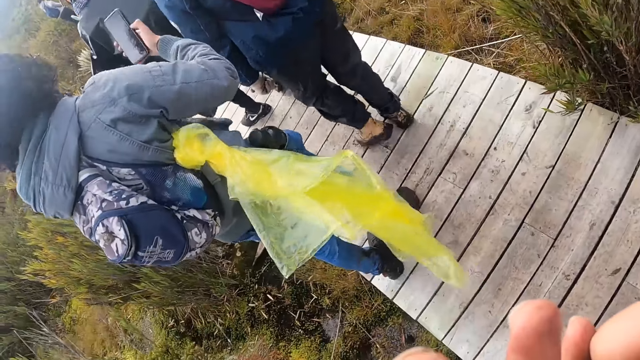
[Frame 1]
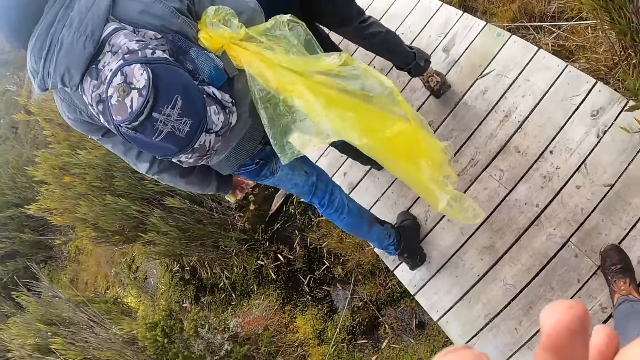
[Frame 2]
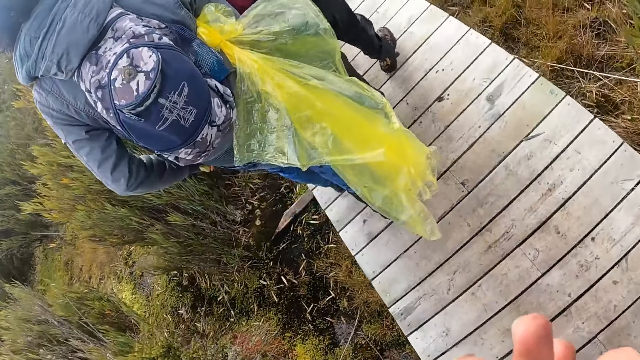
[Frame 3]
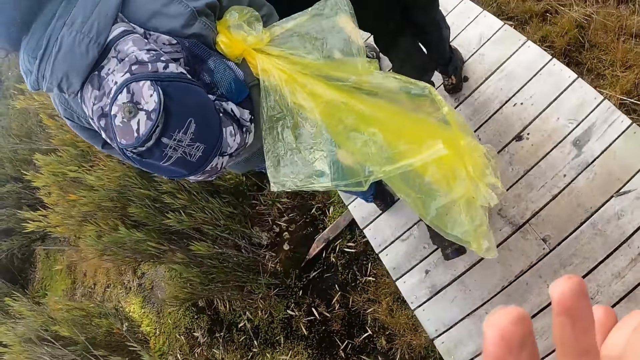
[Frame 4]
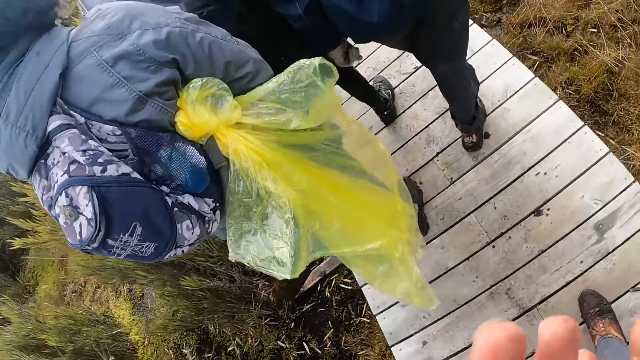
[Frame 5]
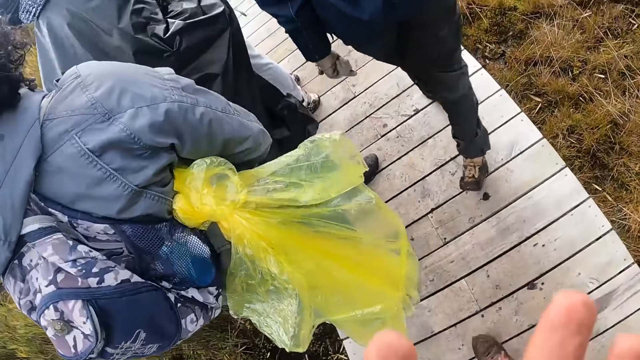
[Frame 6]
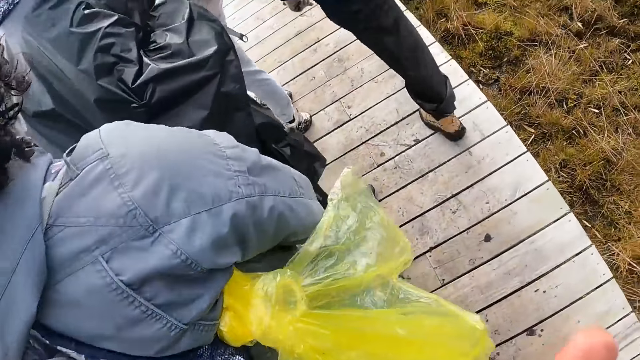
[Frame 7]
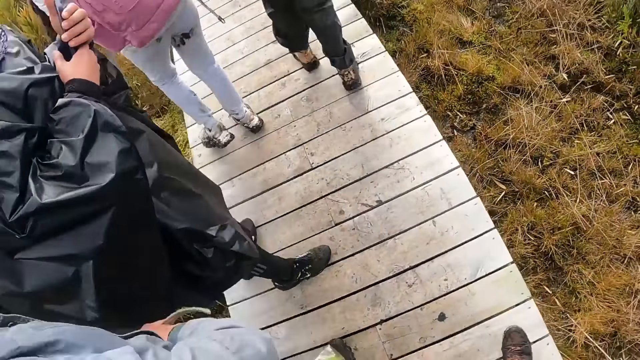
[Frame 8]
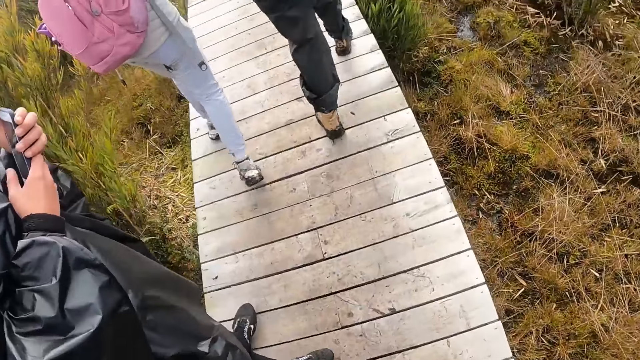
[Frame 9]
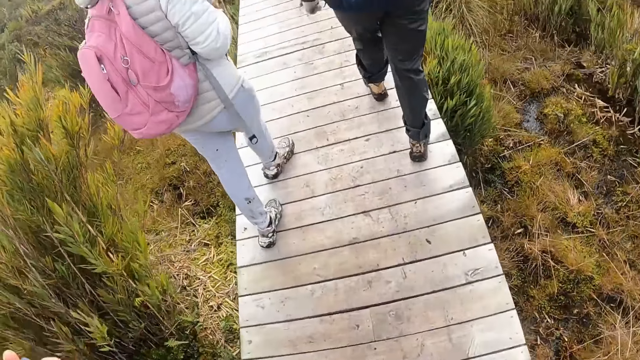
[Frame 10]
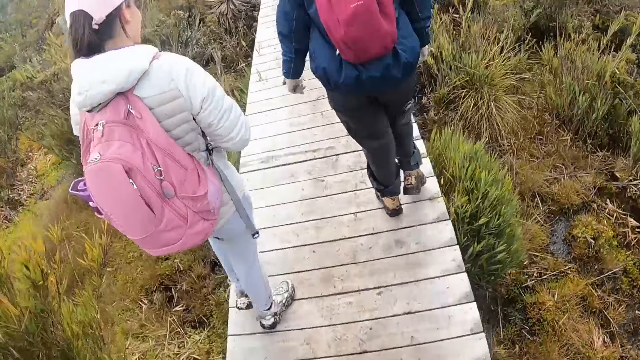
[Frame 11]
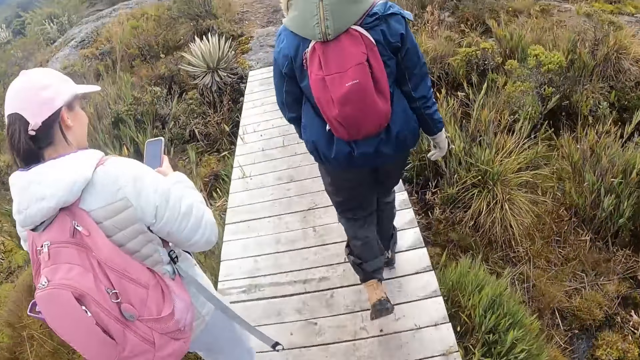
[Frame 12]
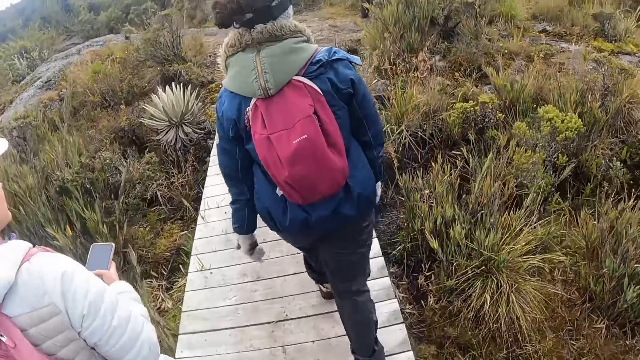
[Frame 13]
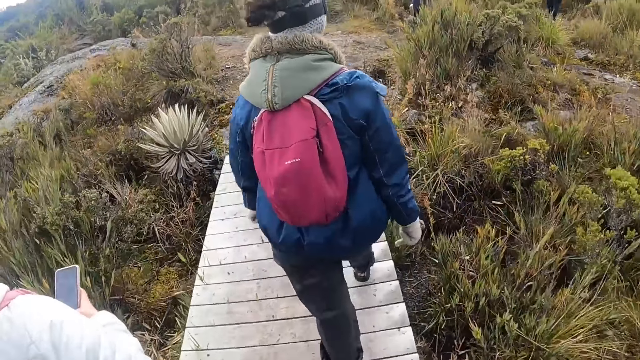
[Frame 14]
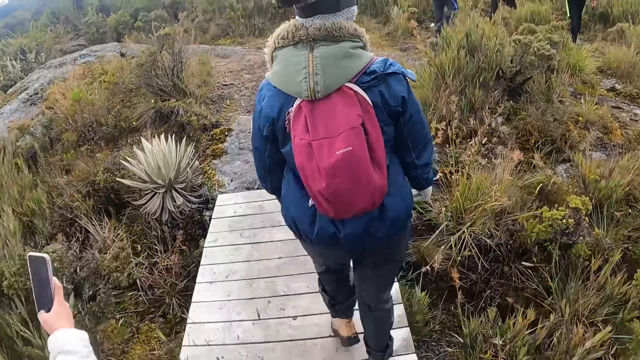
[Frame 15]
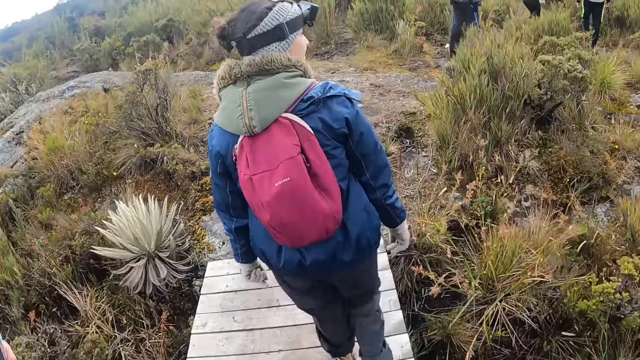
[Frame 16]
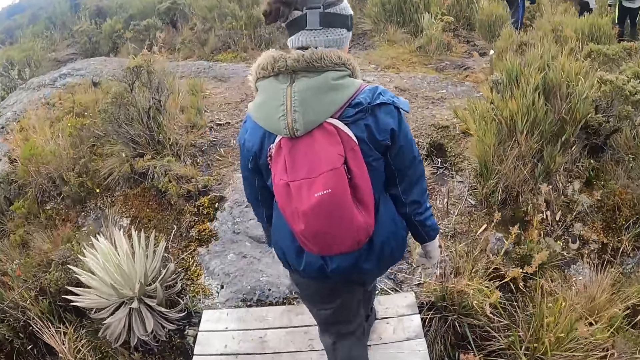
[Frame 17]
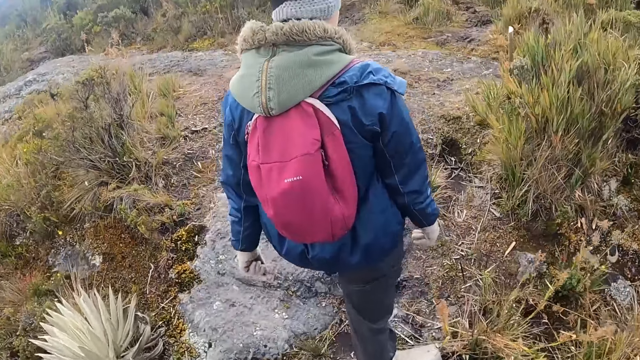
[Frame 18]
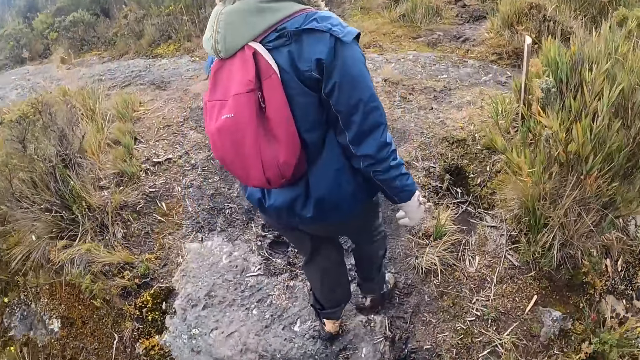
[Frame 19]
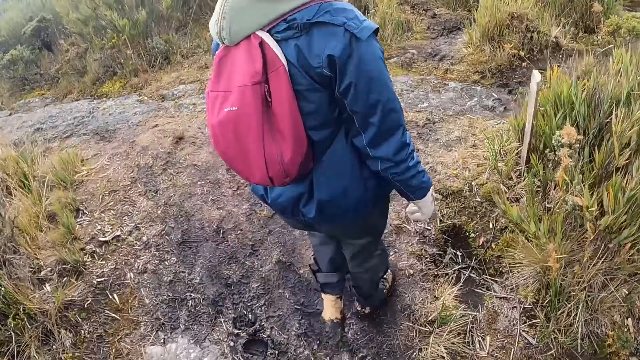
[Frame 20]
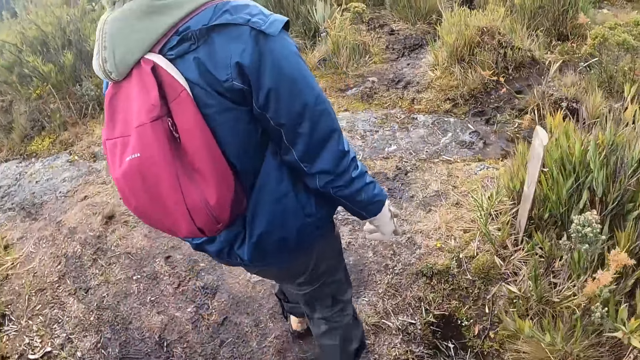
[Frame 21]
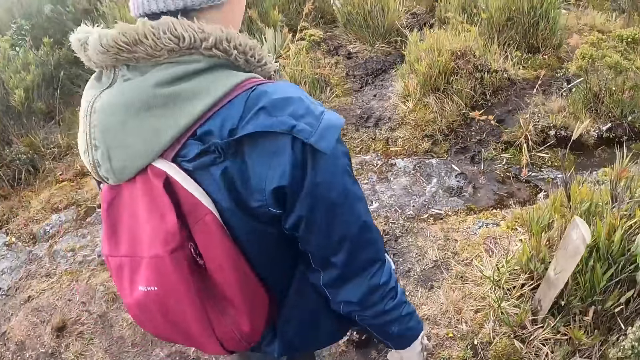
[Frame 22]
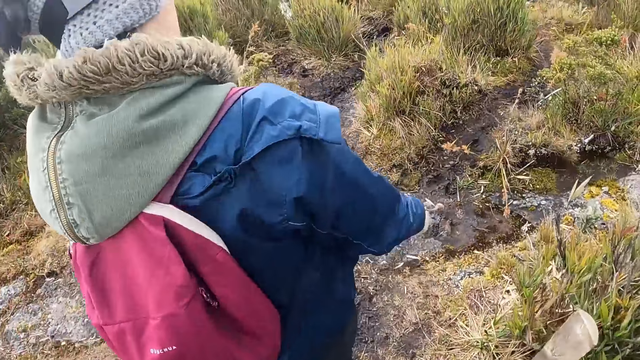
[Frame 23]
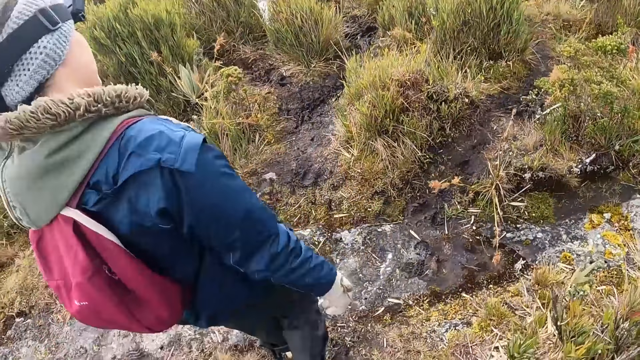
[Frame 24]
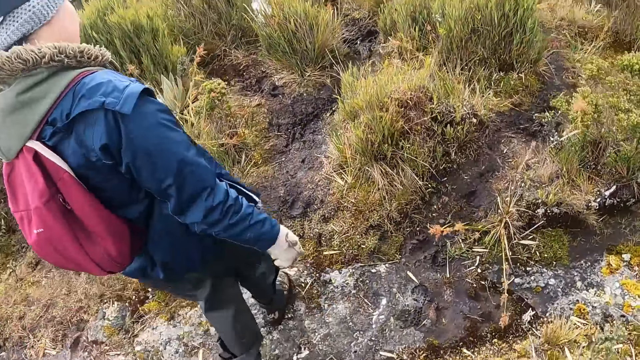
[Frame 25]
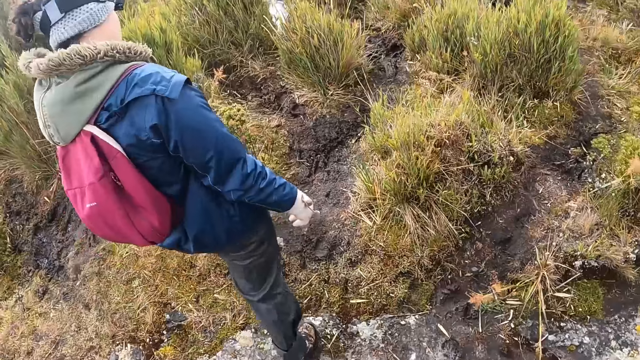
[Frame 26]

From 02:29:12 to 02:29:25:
The camera wearer walks behind people. A man operates a phone with both hands. The camera wearer walks past people. A lady uses a phone. The camera wearer walks behind the lady.

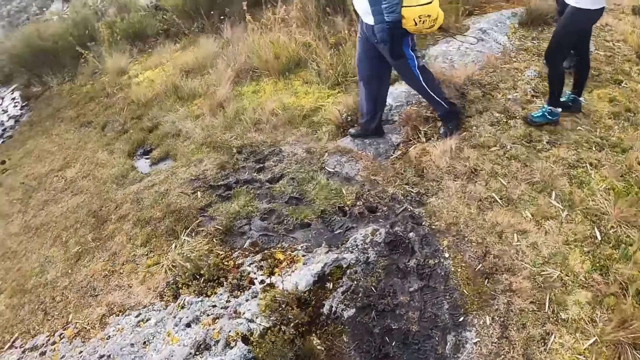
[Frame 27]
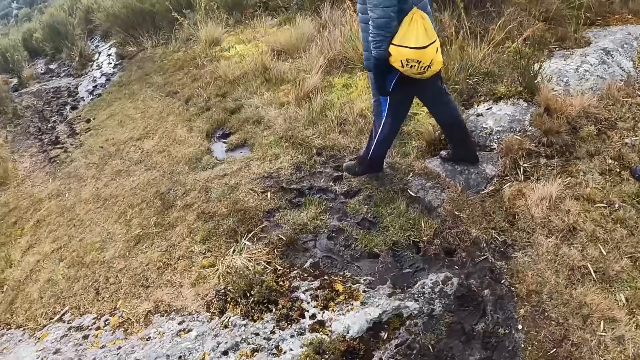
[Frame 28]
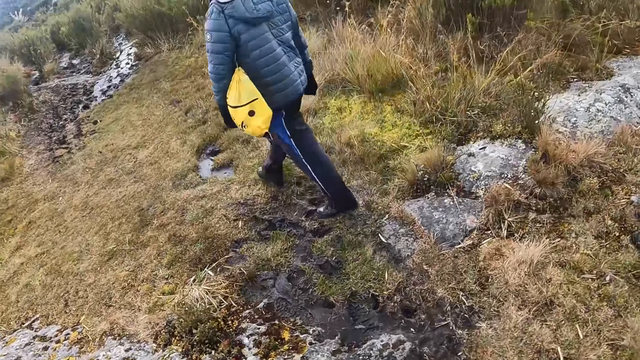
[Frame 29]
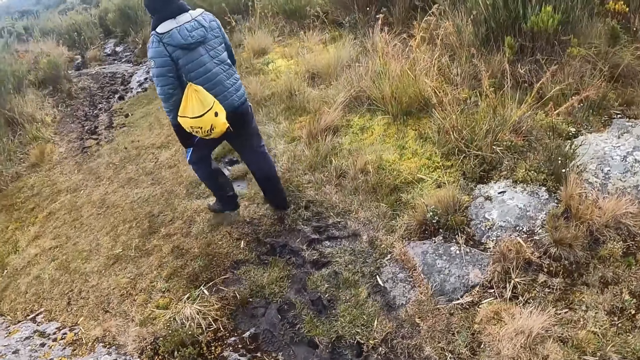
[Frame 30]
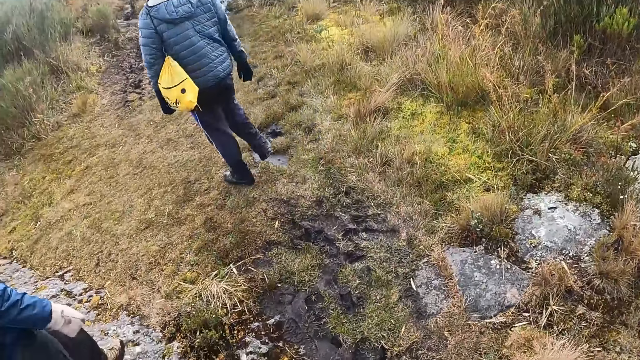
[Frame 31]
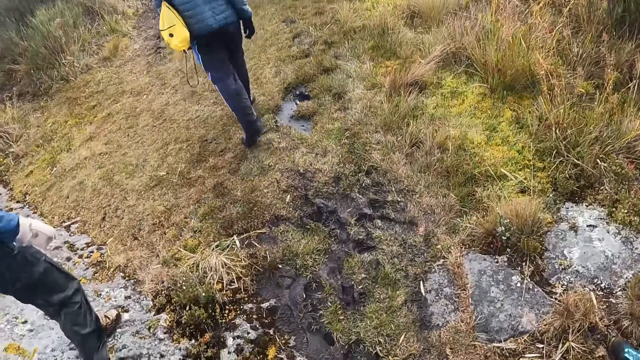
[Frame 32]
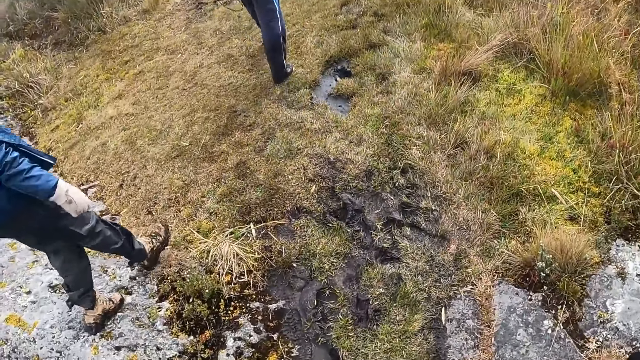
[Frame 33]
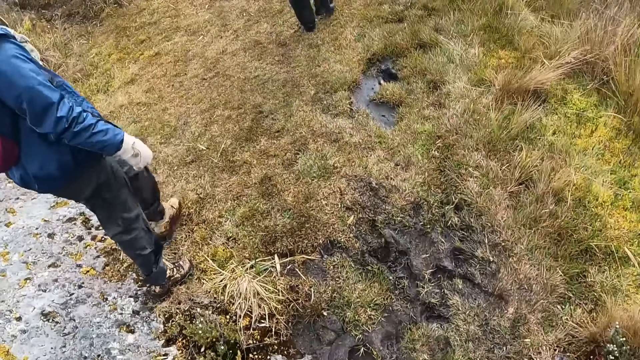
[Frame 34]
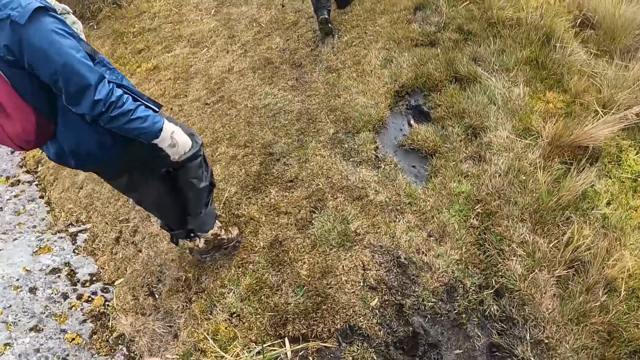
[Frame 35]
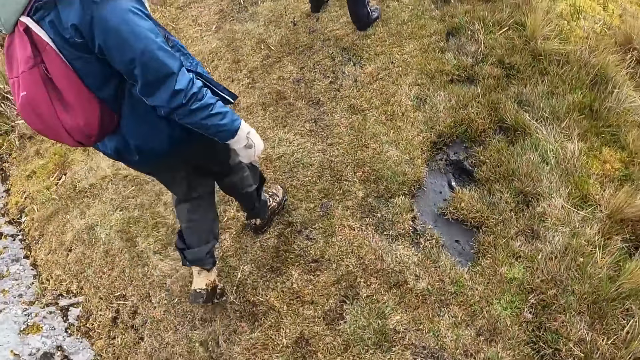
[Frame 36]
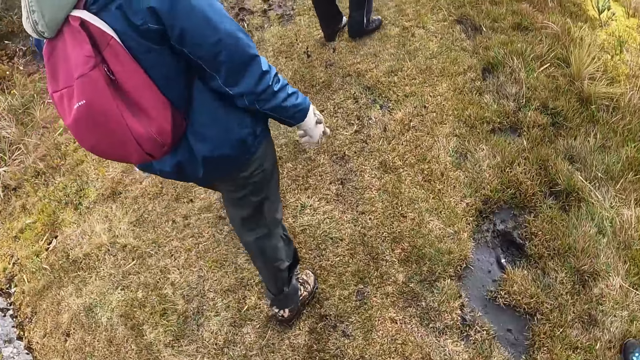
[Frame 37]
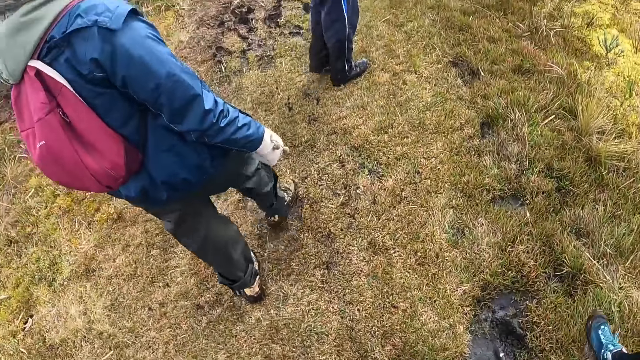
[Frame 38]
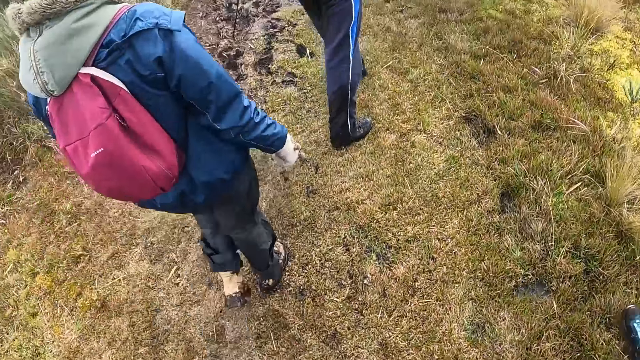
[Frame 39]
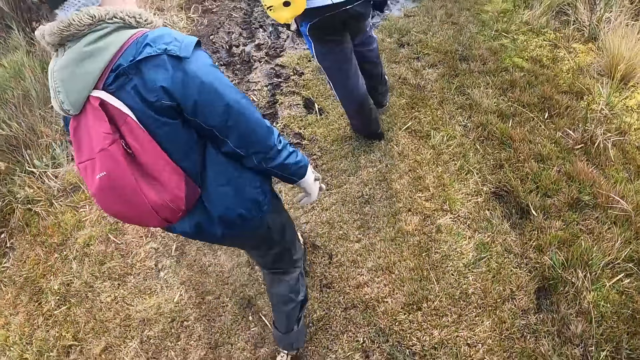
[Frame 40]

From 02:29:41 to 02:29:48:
The camera wearer walks in company.
